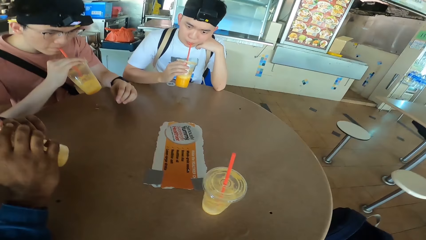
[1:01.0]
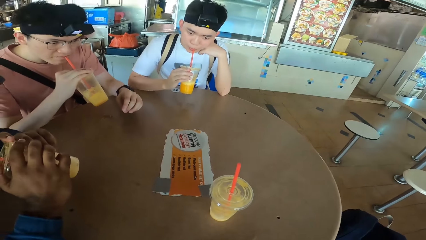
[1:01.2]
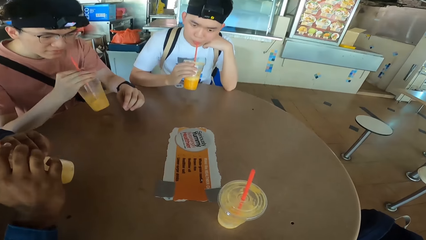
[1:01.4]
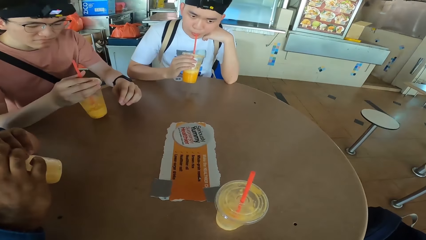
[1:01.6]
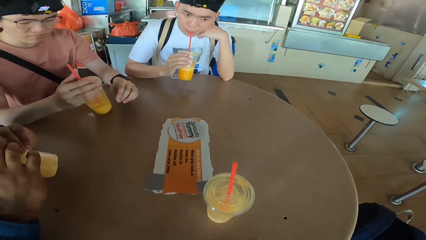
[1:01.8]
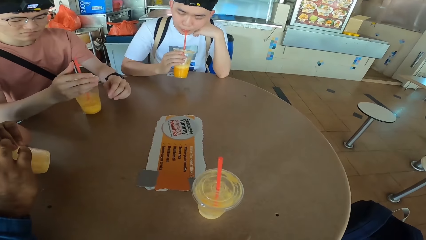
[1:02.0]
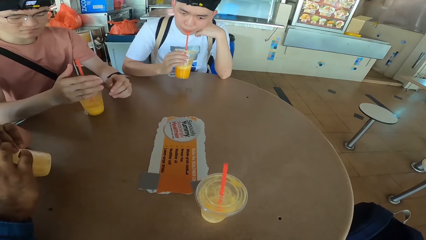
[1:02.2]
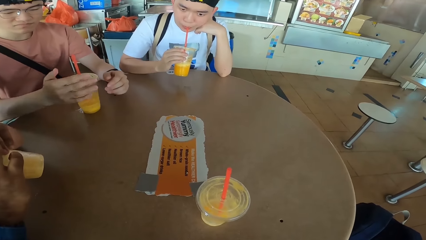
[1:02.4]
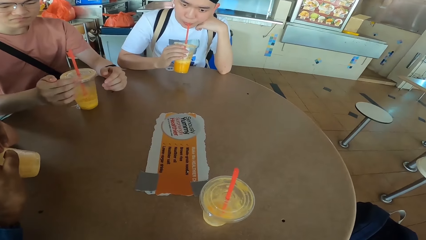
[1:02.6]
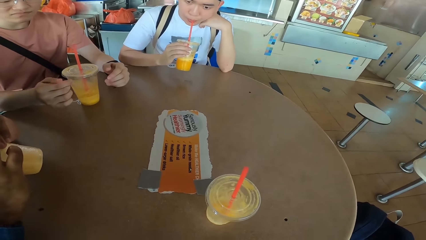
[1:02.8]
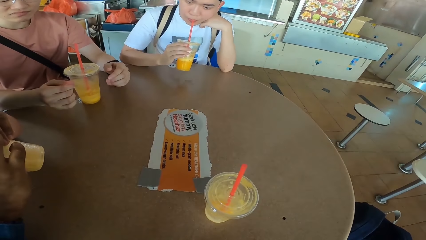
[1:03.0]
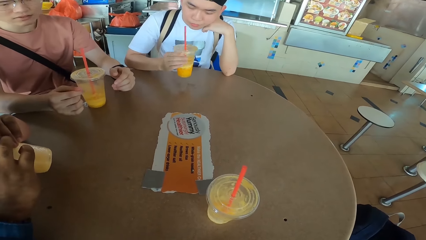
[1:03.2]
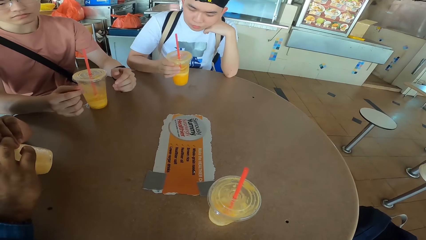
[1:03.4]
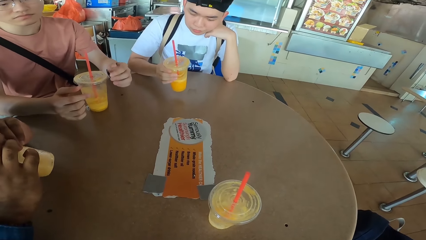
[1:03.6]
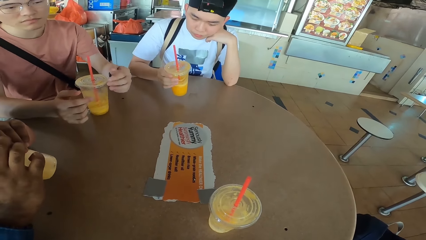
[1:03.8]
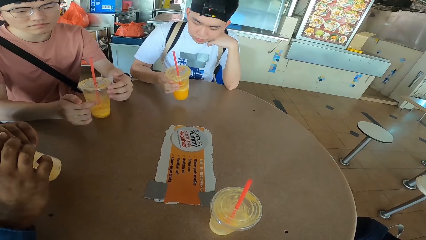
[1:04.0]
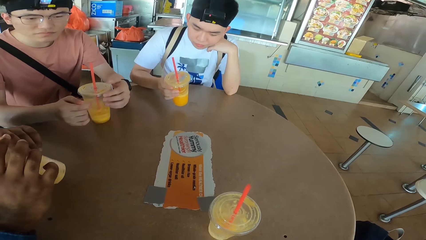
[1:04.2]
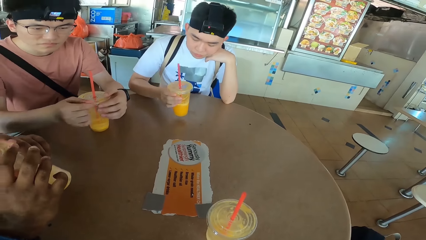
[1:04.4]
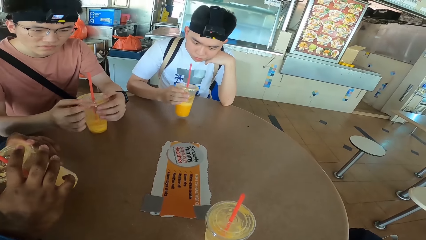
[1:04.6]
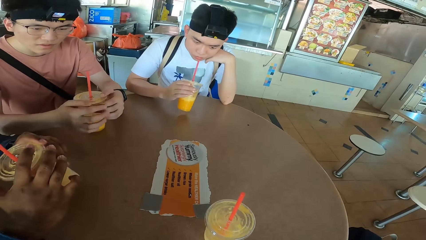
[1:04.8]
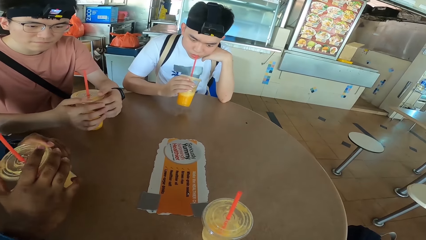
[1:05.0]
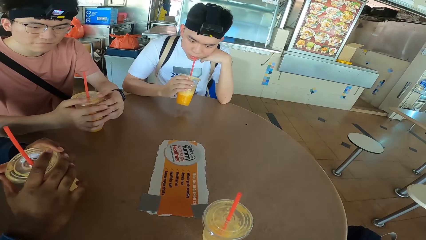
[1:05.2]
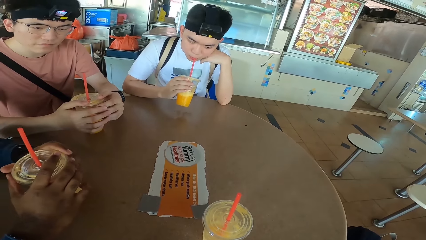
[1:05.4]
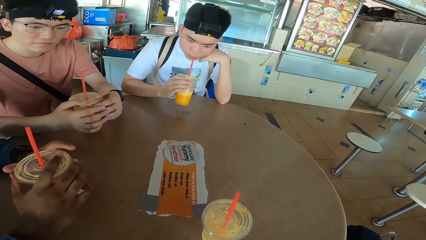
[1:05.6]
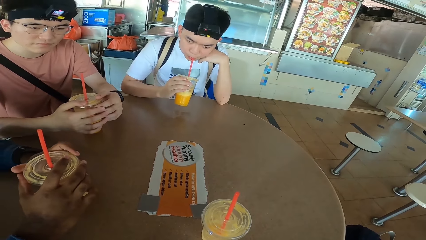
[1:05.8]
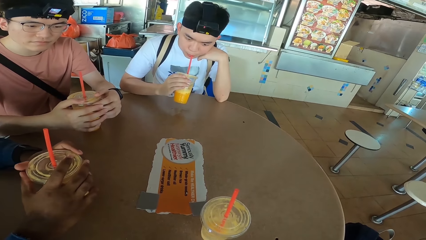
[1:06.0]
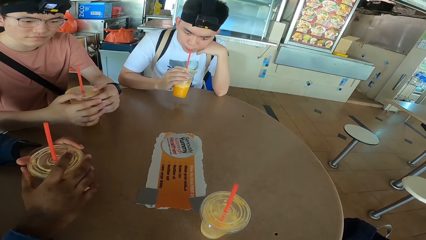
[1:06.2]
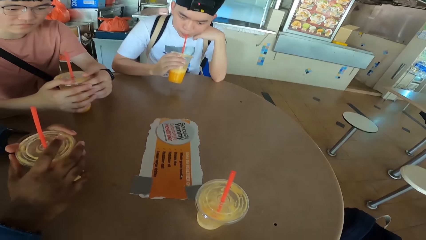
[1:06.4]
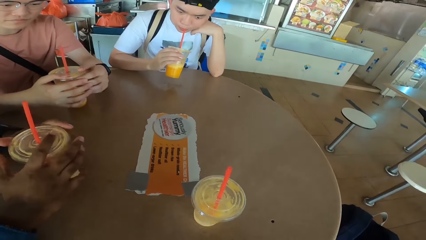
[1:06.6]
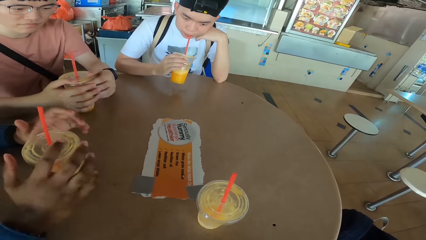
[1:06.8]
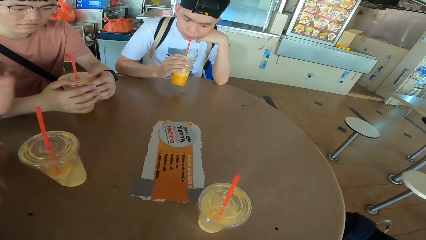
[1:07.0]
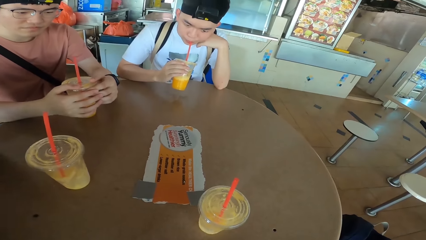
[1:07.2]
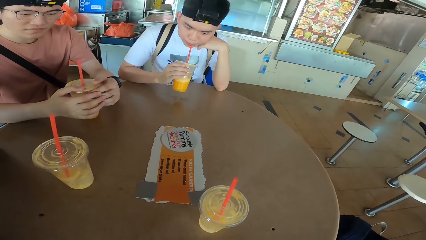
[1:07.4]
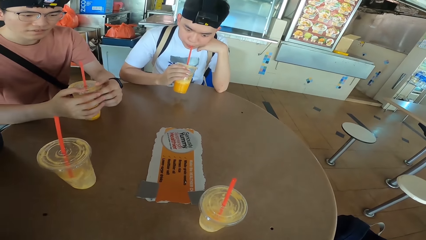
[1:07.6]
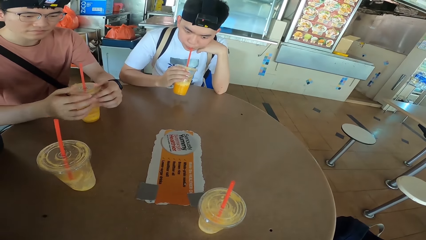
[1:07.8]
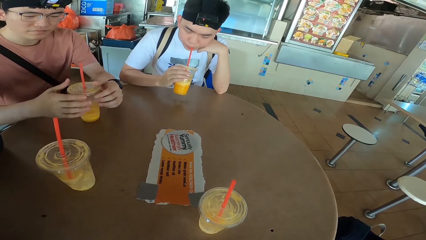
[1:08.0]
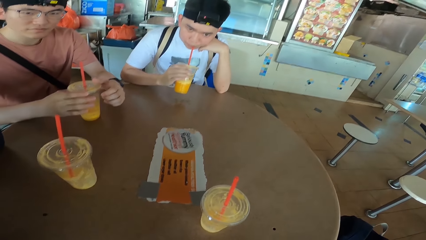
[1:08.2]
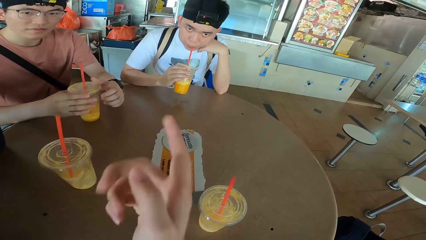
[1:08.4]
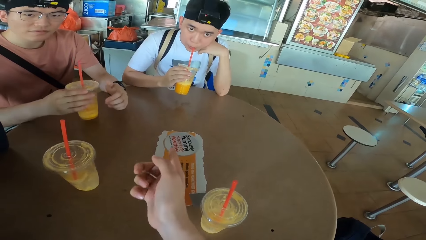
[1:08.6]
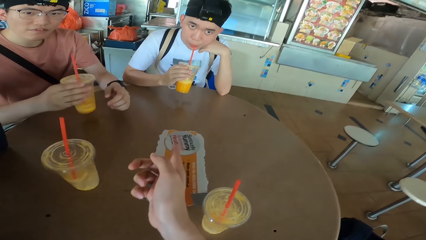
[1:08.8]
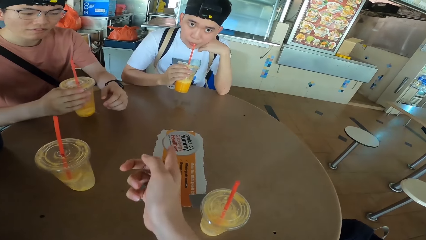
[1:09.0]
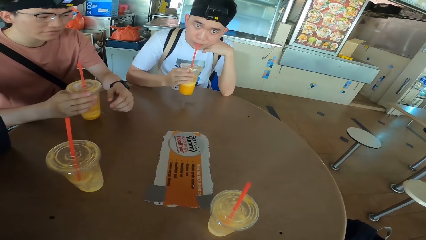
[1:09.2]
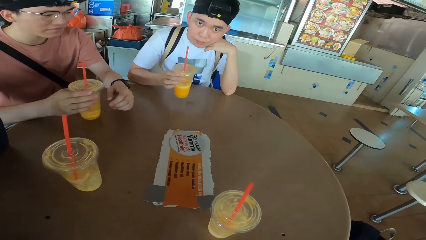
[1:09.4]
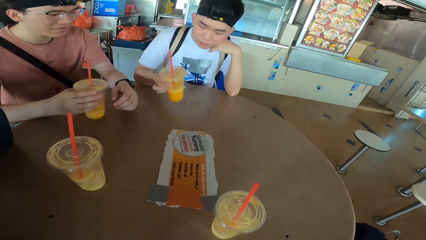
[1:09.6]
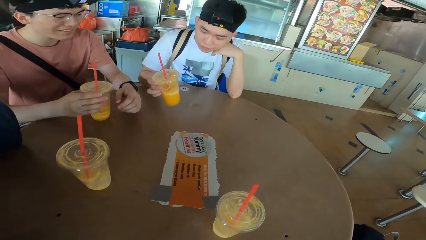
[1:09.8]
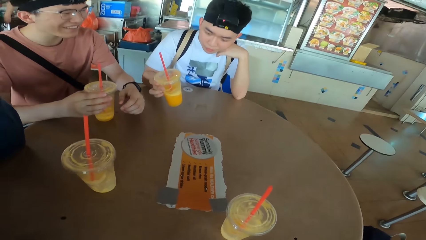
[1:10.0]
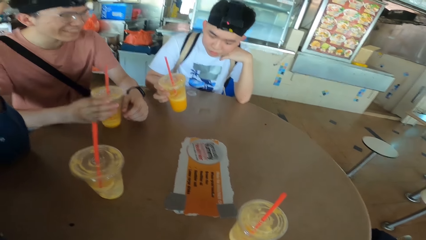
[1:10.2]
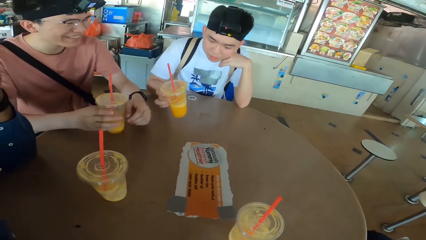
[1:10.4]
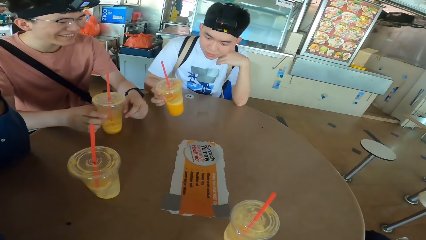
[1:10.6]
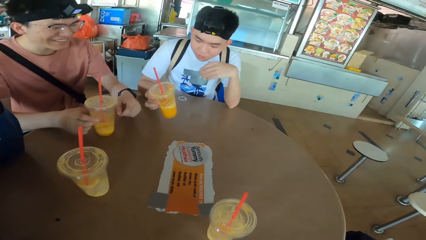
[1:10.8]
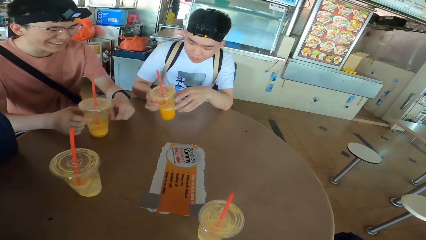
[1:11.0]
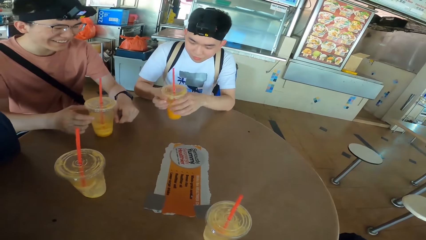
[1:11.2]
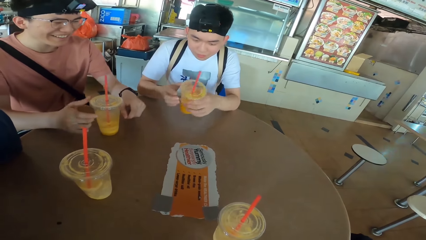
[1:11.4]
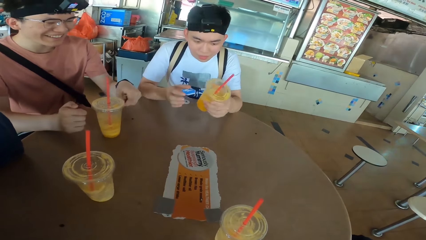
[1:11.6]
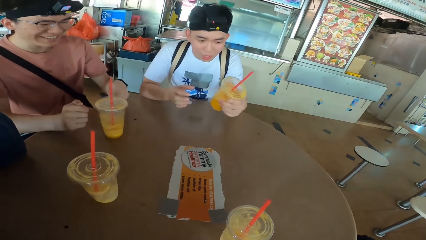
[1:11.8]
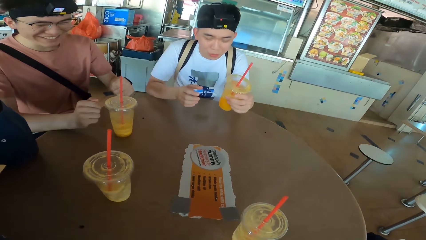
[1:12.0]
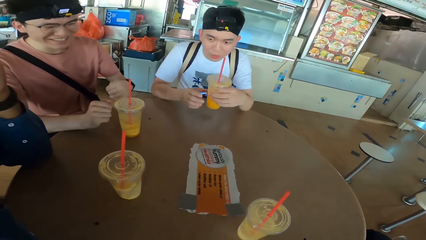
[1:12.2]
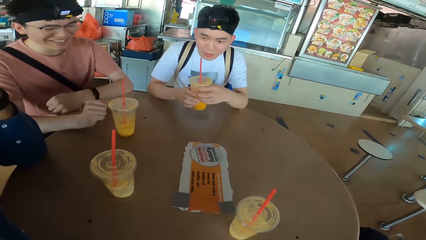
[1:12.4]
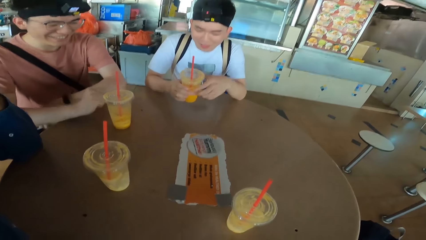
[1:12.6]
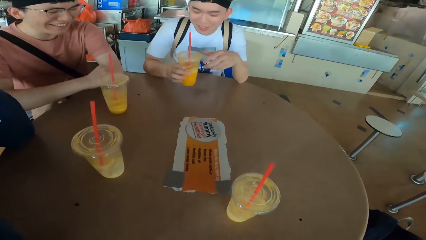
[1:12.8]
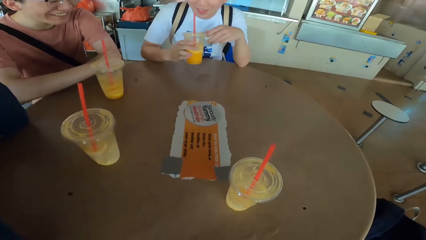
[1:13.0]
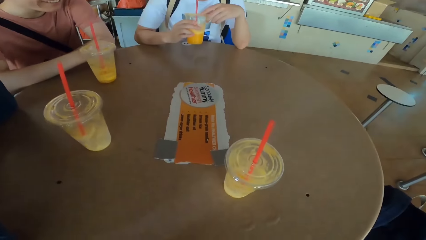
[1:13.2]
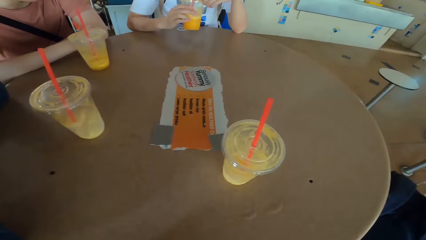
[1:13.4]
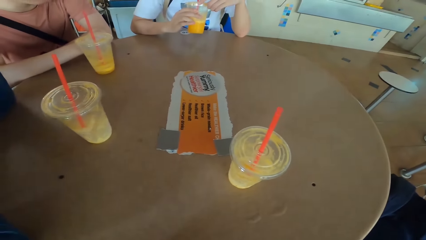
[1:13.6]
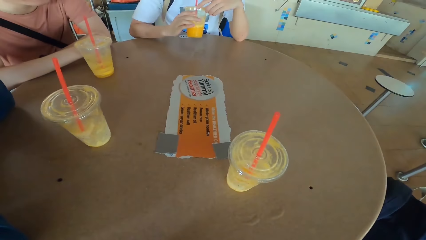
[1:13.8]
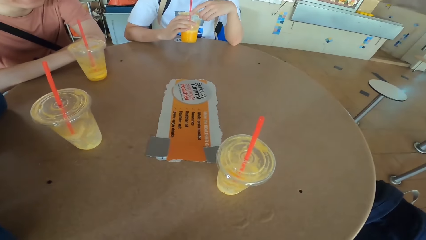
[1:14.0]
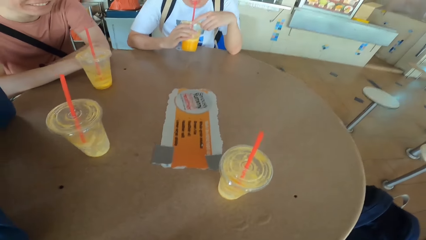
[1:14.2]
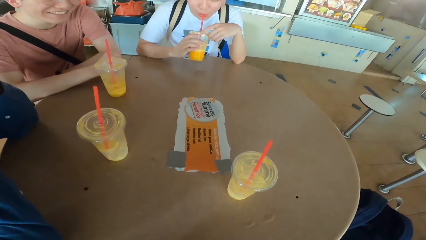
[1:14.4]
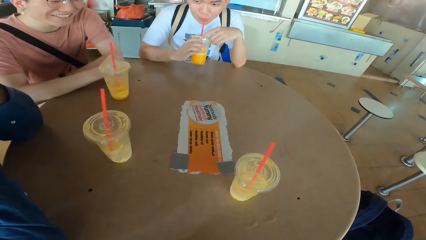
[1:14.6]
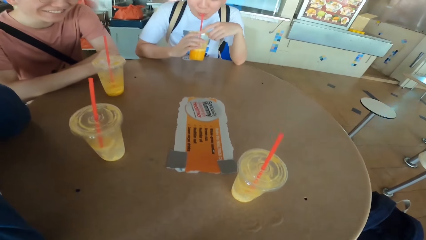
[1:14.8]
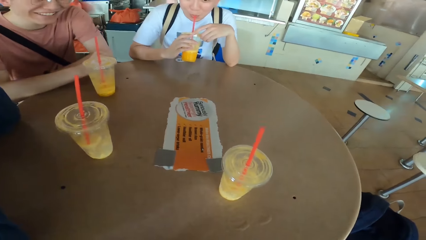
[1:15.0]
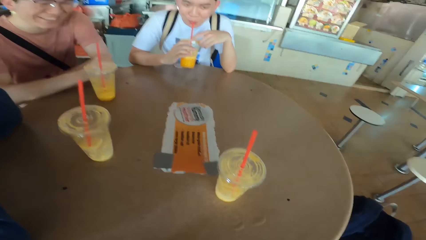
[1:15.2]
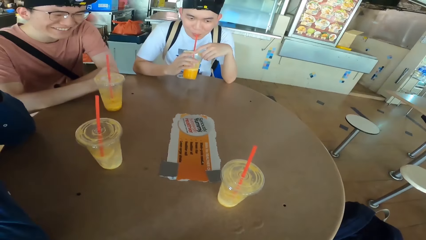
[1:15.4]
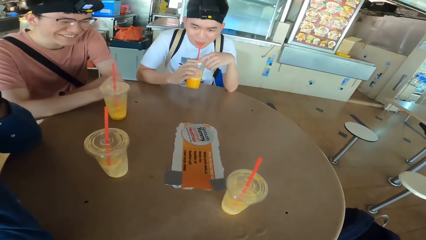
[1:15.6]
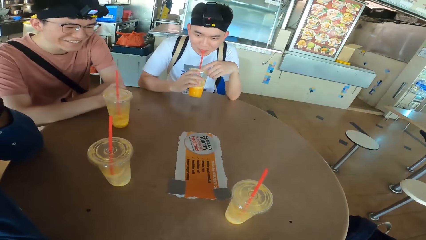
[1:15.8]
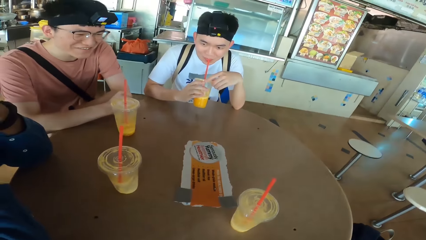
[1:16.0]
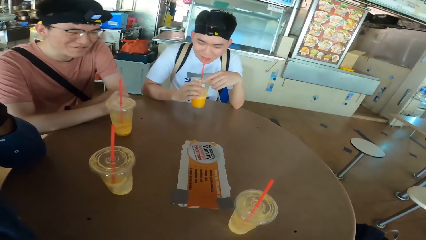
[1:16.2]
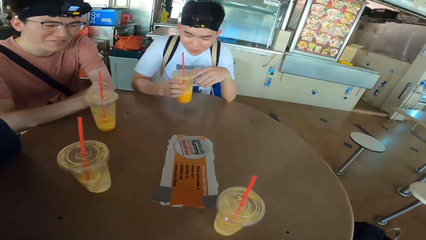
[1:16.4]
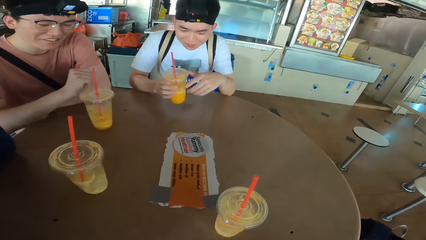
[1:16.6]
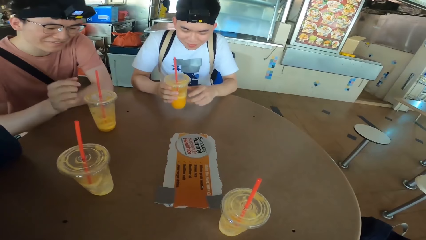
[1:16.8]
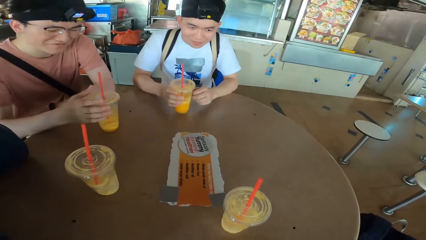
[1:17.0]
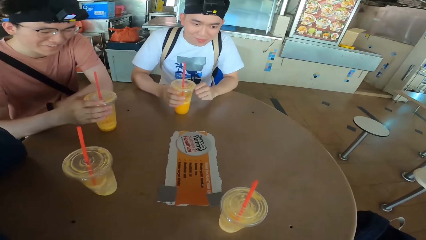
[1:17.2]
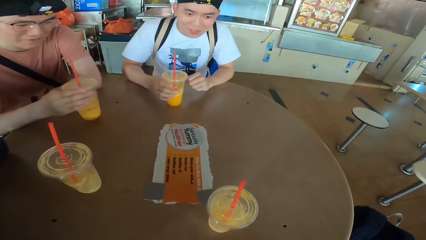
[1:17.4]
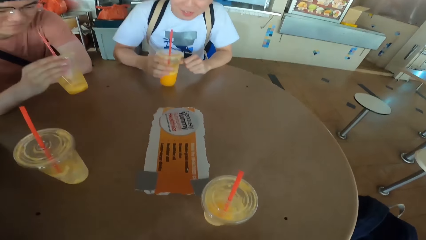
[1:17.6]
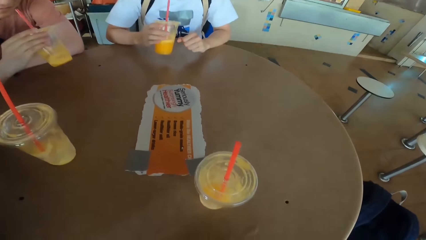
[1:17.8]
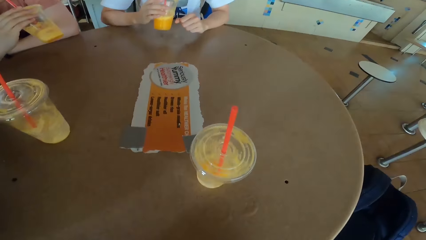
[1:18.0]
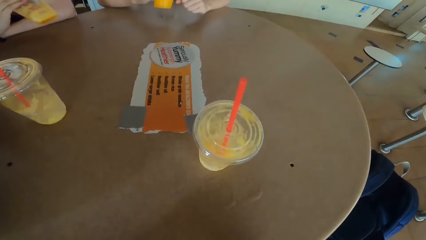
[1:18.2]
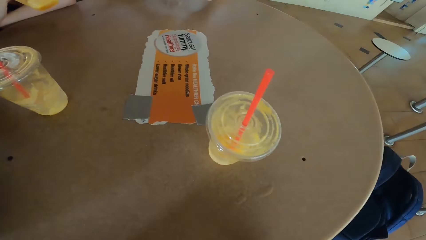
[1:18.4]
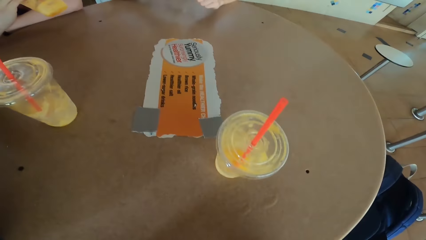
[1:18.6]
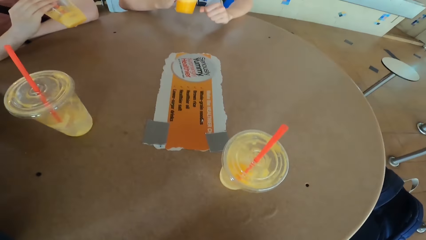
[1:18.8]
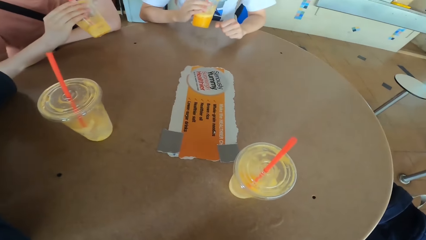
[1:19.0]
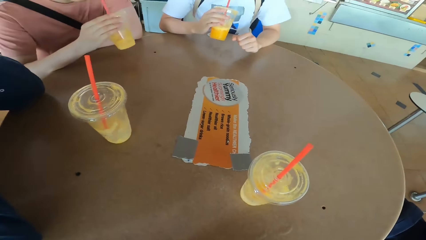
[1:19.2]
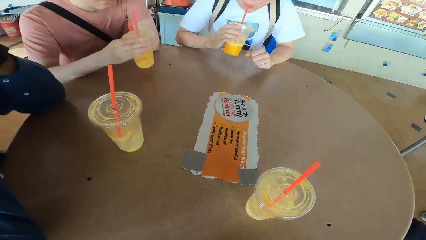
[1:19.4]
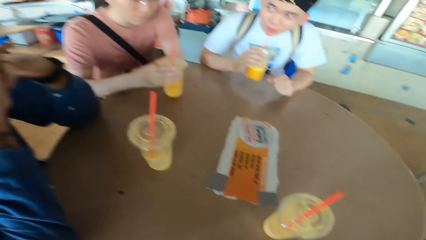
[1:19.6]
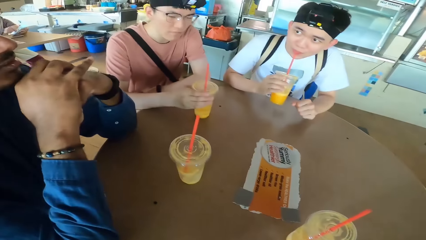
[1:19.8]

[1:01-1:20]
A man places the juice or smoothie can on the table. Another man places the juice can on the table and sips the juice. A third man places the juice can on the table. The camera wearer points at the second man. The first man places the juice can on the table. The second man looks at the smoothie. He confirms the level of his juice in the can. He sips the juice and places the juice can on the table. The first man sips the juice. The second man sips the juice. The first man puts the smoothie can on the table.
